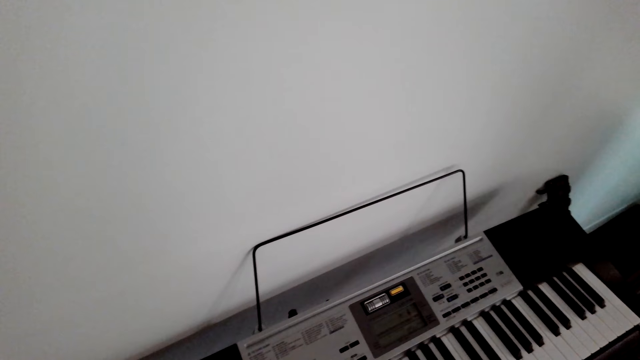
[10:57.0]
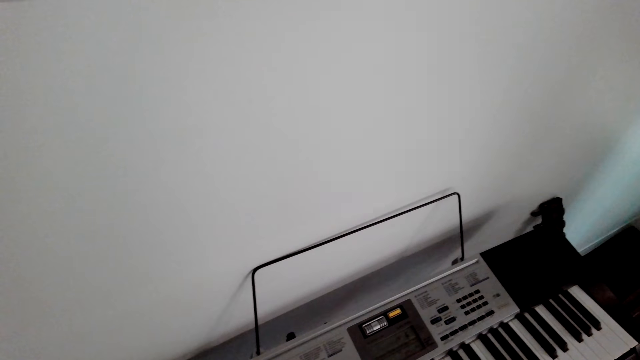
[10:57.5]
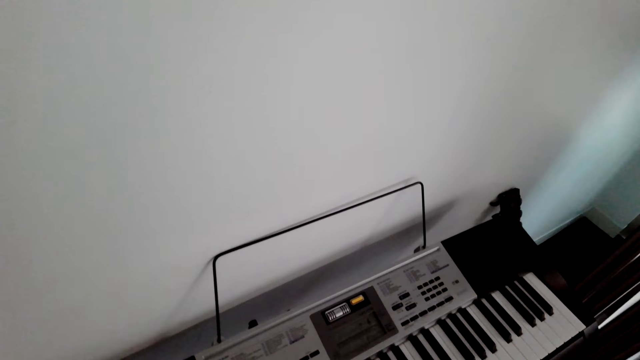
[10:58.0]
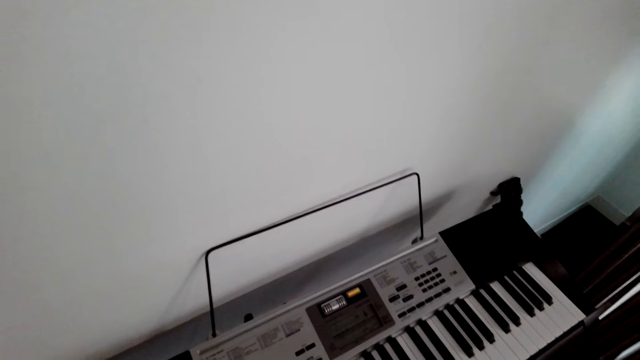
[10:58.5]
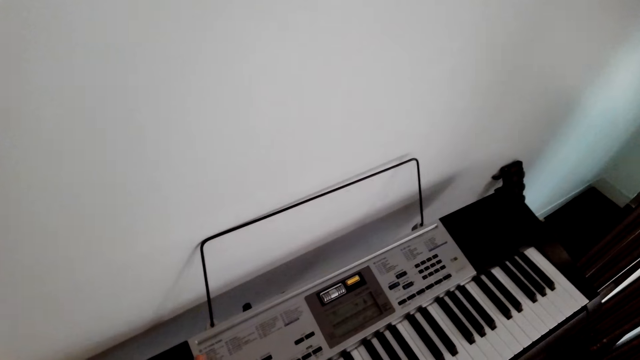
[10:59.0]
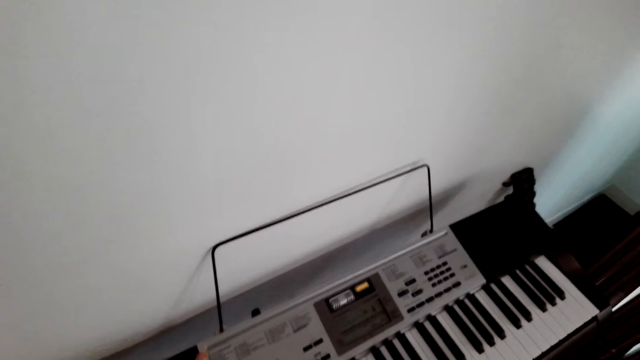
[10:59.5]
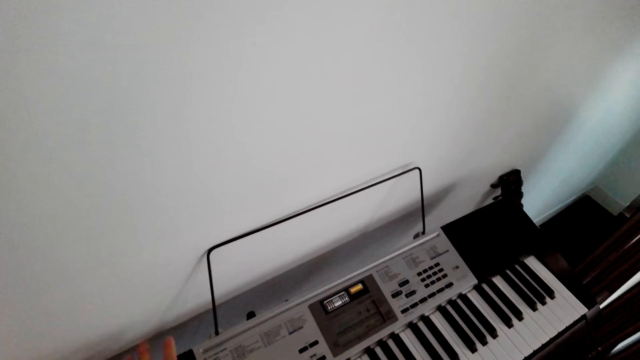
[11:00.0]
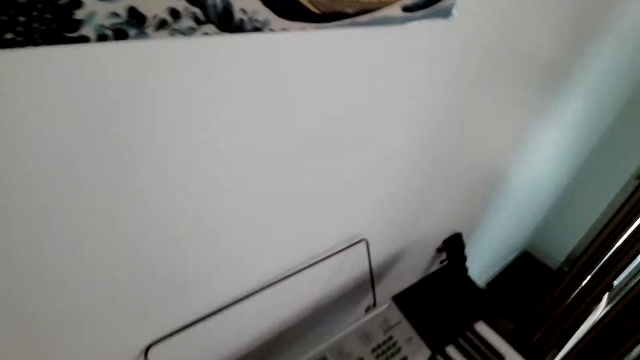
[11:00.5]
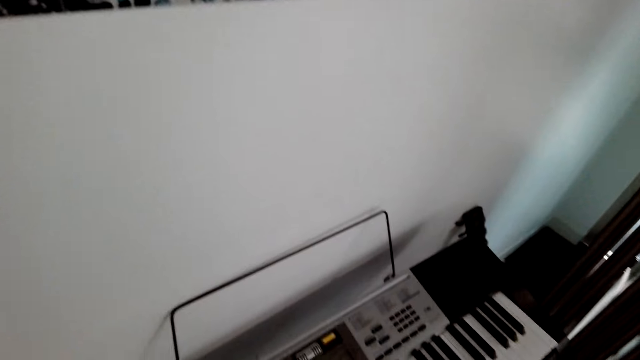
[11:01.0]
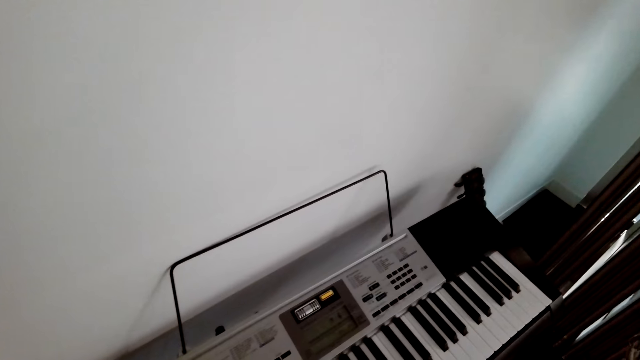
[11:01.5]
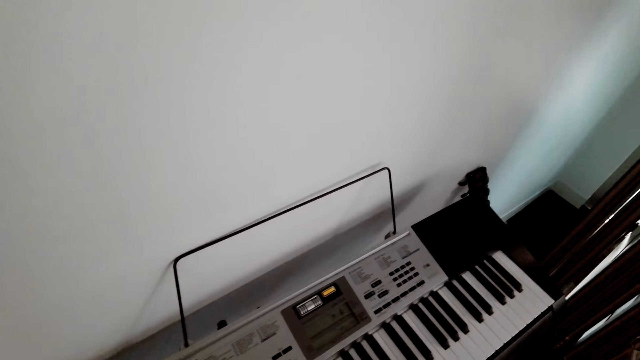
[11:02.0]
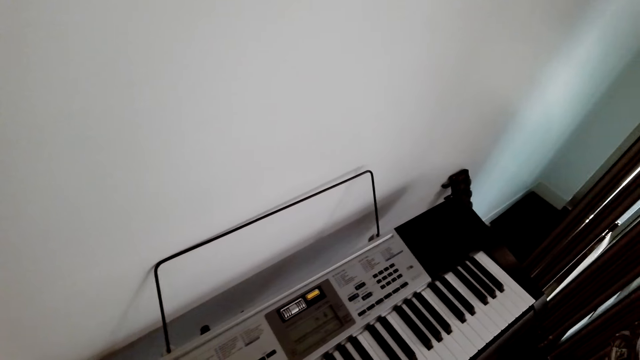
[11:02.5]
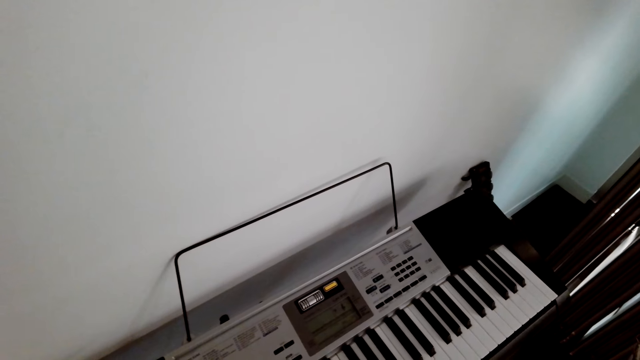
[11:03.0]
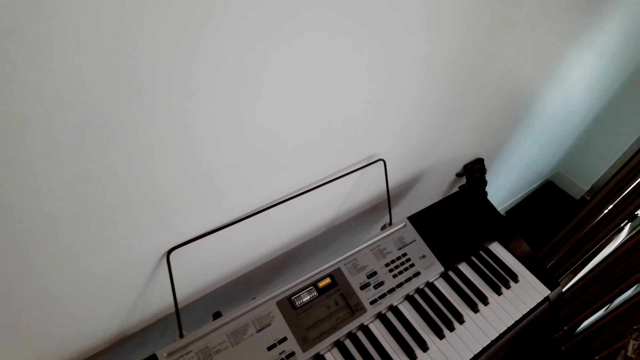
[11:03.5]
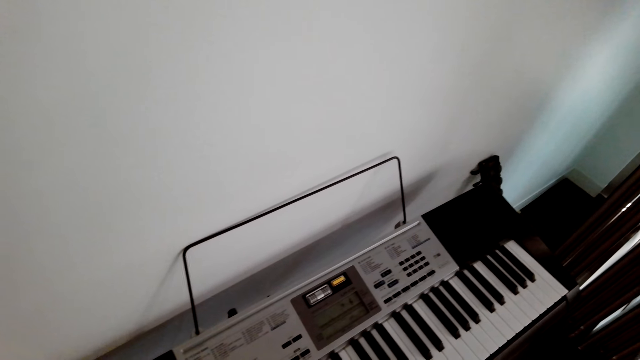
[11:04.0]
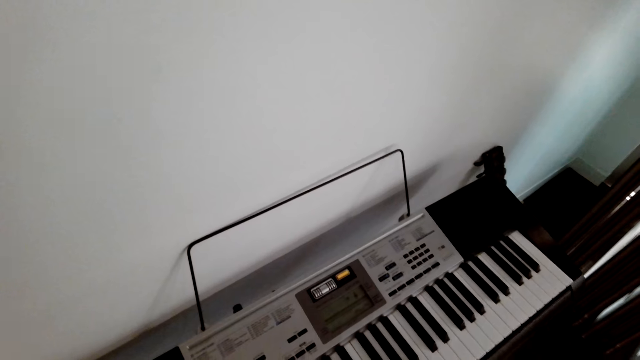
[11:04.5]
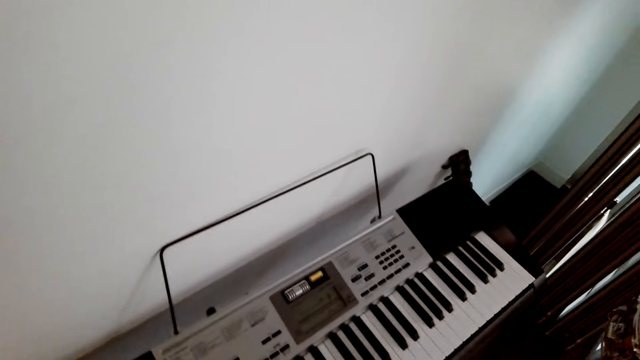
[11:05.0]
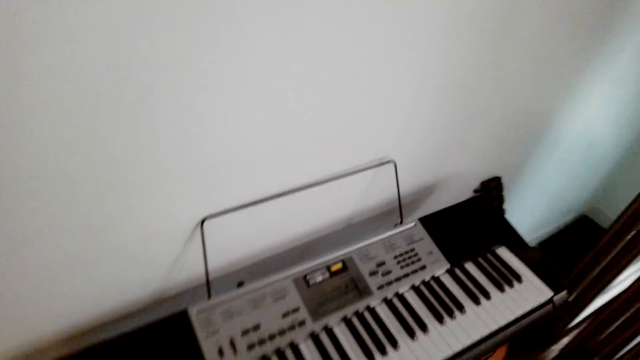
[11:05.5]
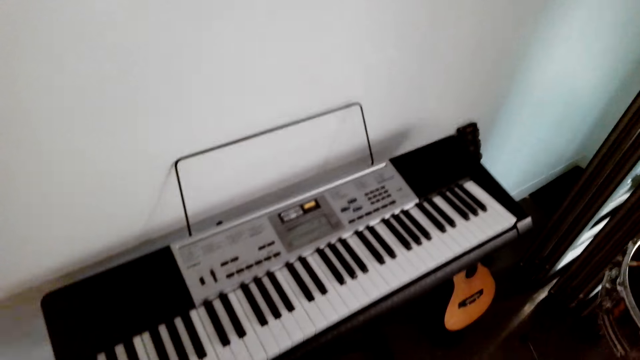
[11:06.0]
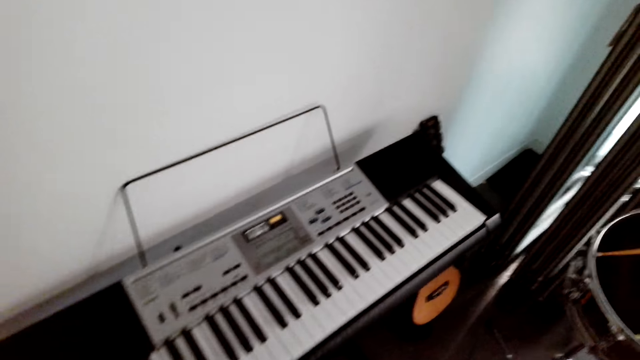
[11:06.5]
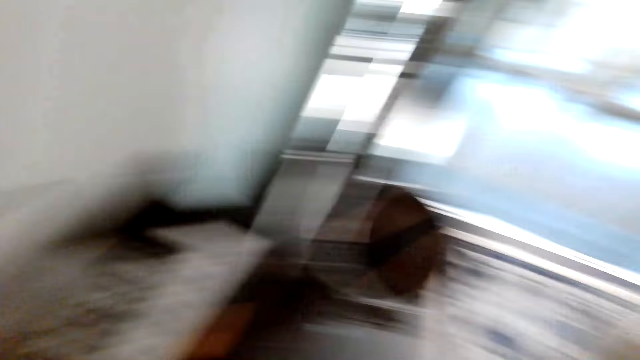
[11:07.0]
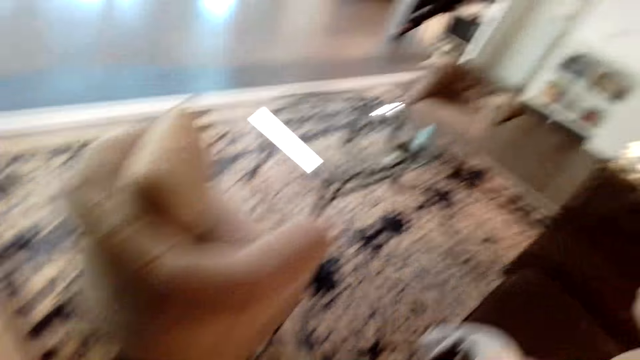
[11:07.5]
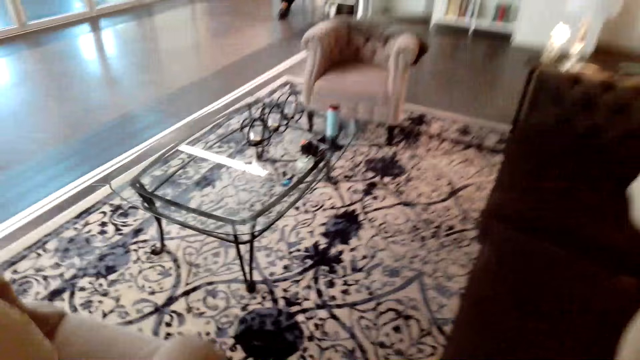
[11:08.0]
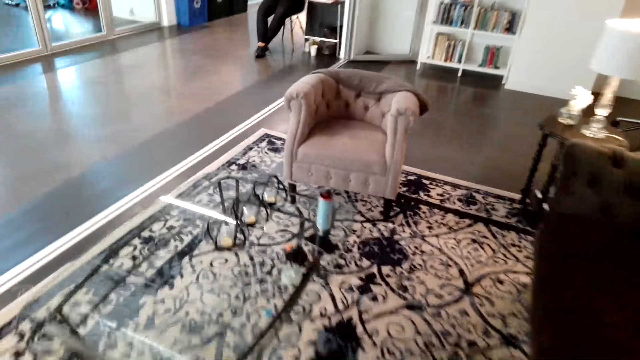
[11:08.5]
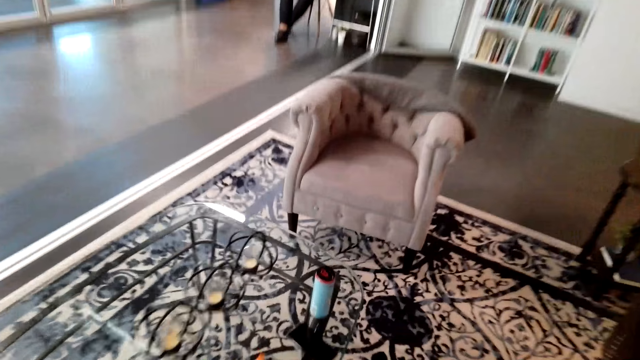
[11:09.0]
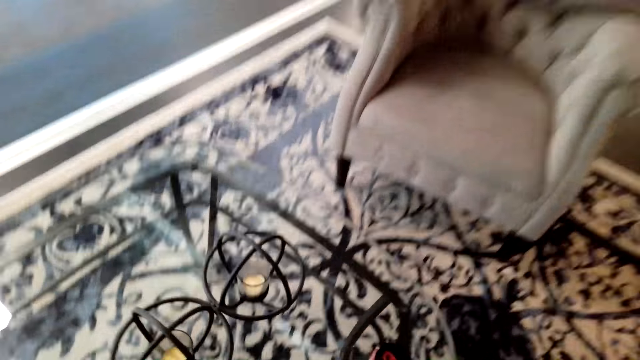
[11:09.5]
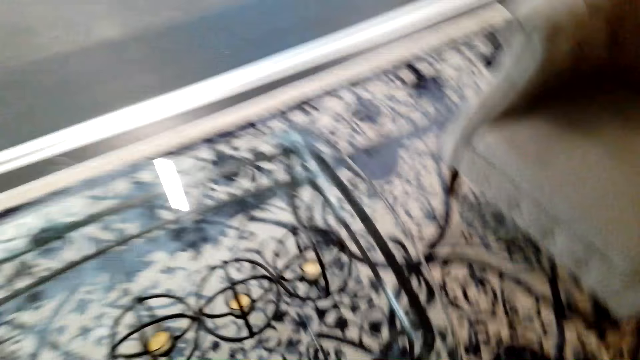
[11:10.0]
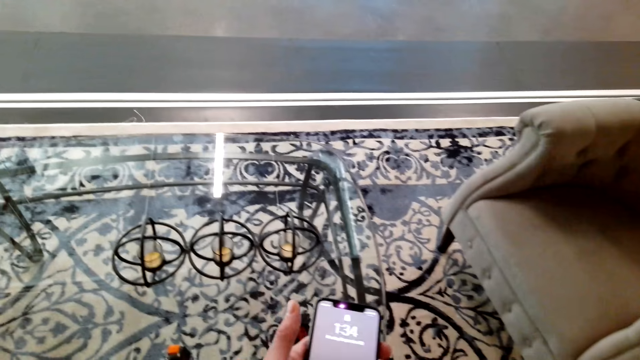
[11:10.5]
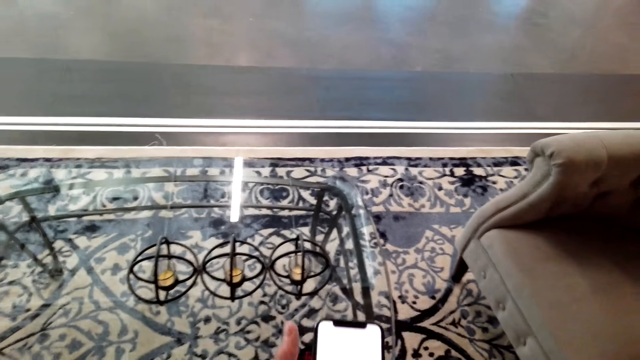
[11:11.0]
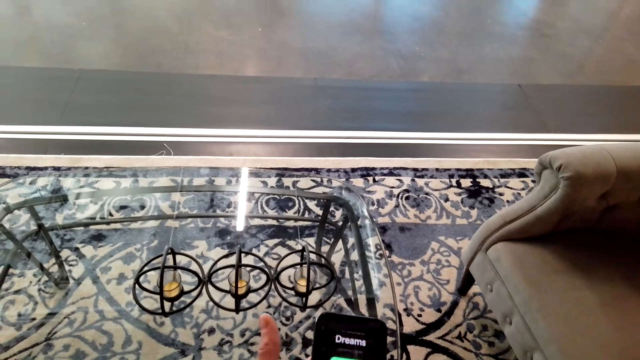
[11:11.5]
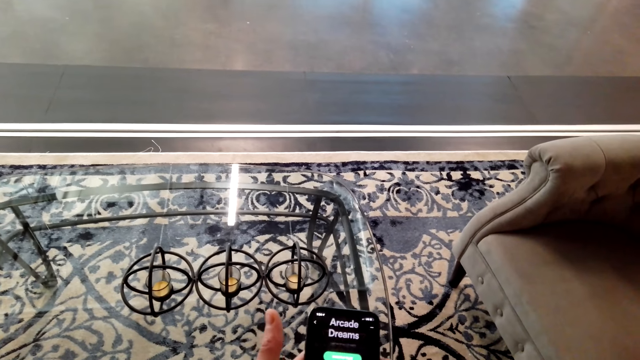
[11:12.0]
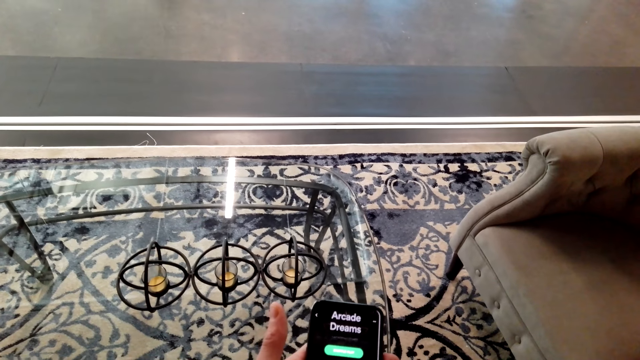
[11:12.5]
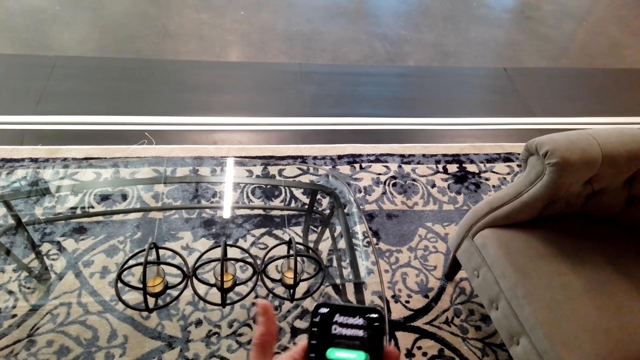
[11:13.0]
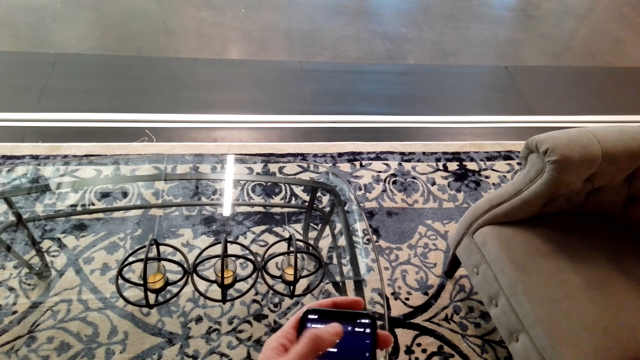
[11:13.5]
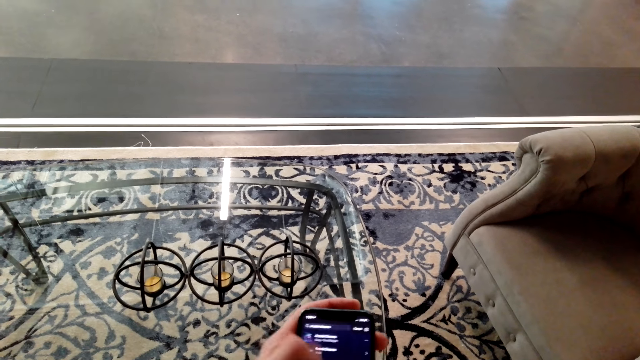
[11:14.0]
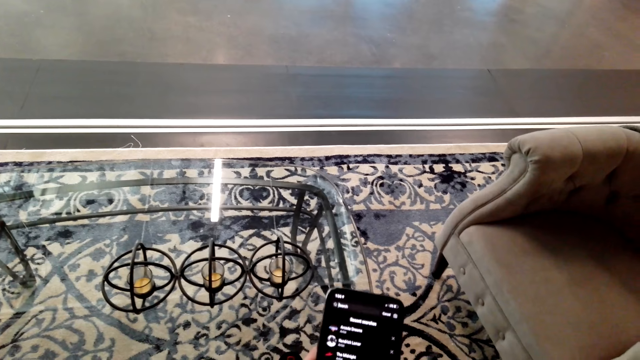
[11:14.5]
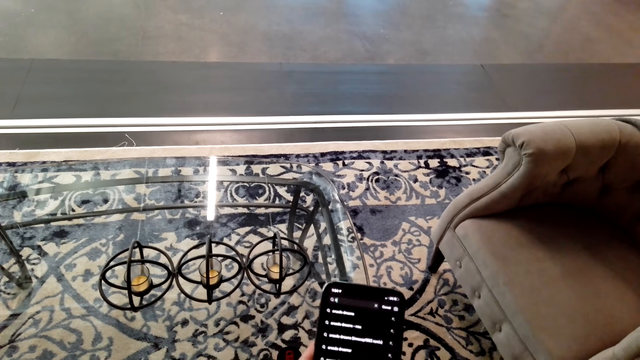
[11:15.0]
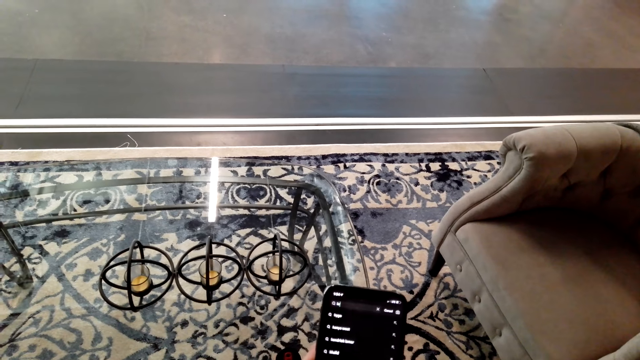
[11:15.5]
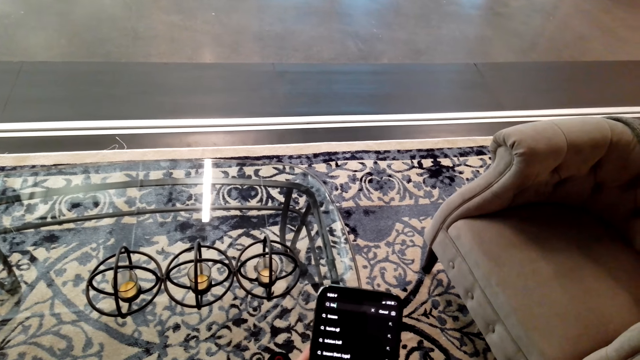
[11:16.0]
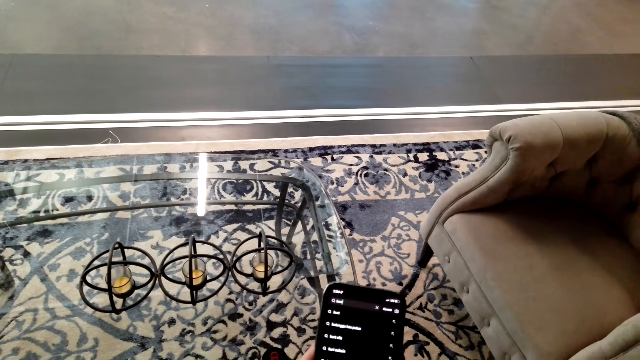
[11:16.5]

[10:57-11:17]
The camera wearer moves the hand to the piano. They walk. They pick up a cellphone. They operate the cellphone.
